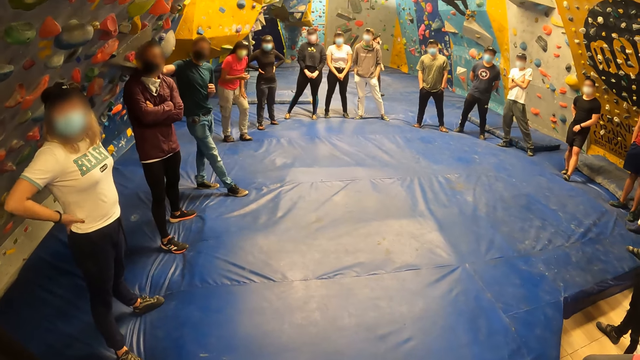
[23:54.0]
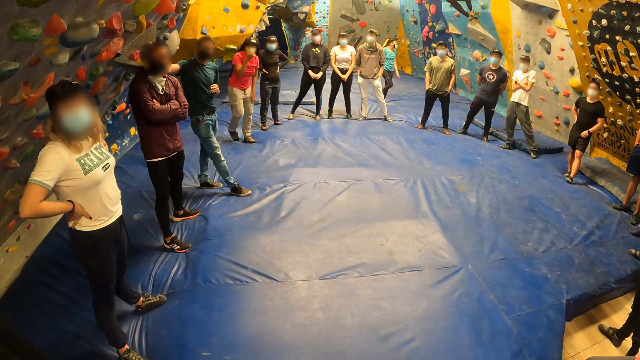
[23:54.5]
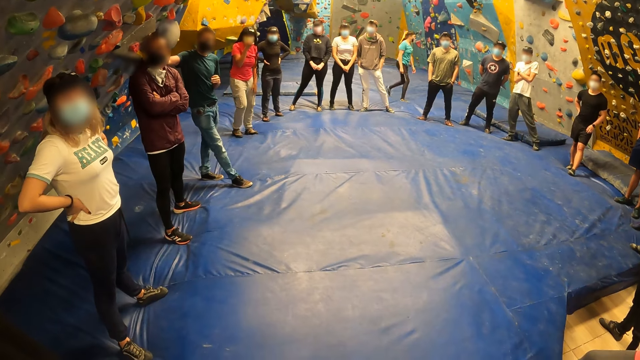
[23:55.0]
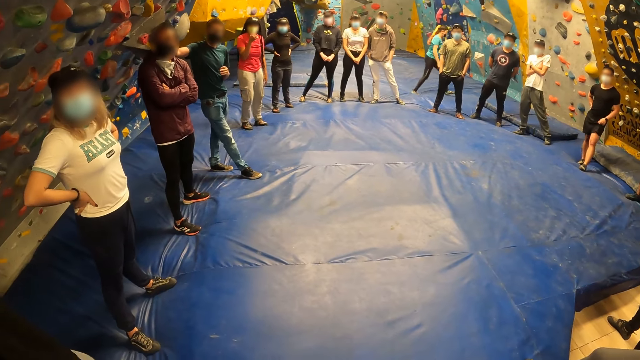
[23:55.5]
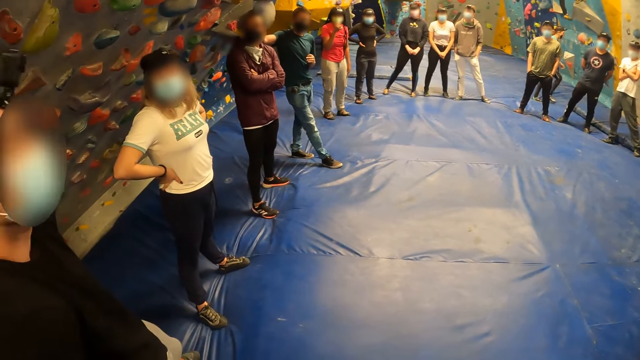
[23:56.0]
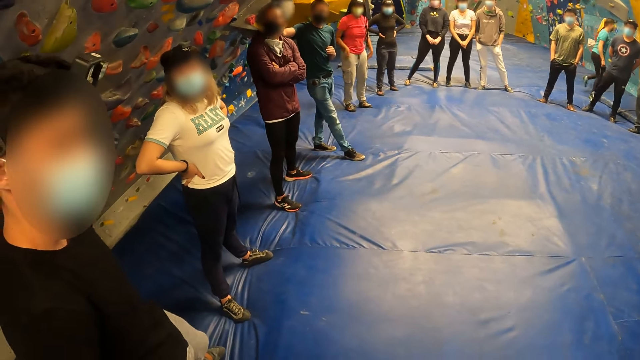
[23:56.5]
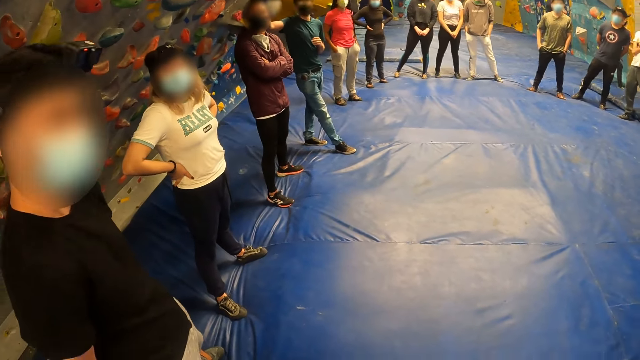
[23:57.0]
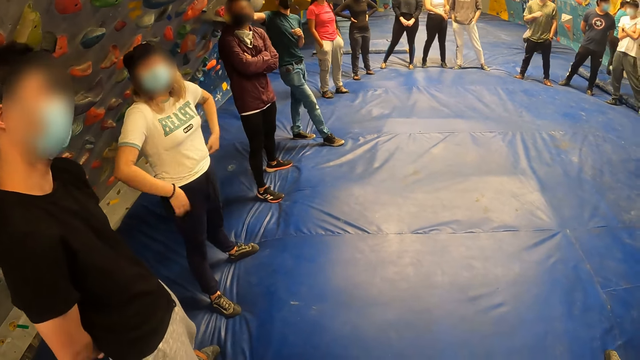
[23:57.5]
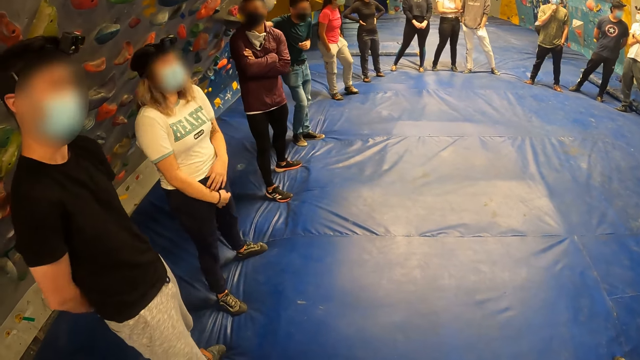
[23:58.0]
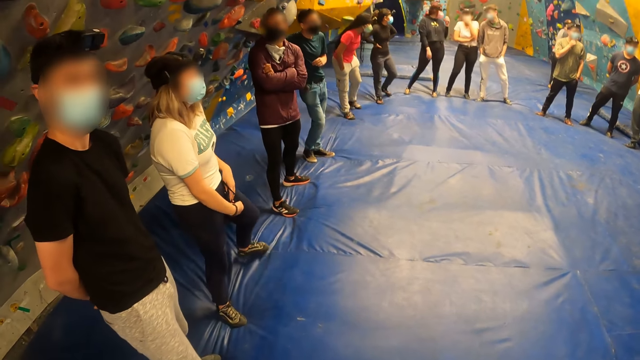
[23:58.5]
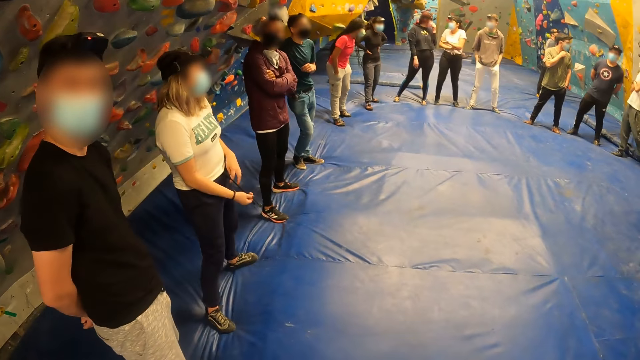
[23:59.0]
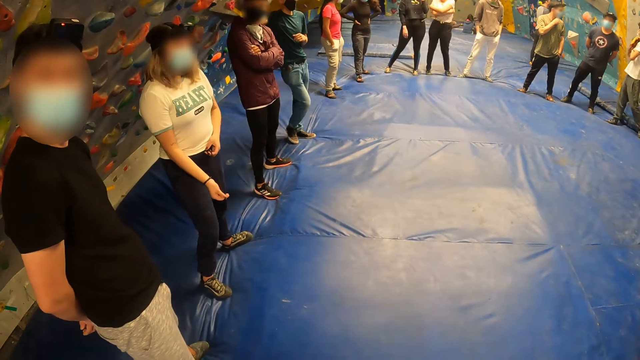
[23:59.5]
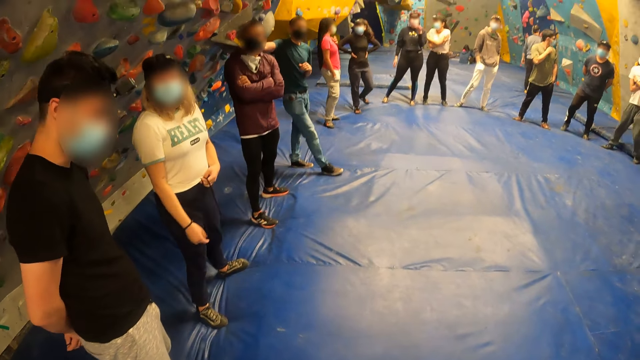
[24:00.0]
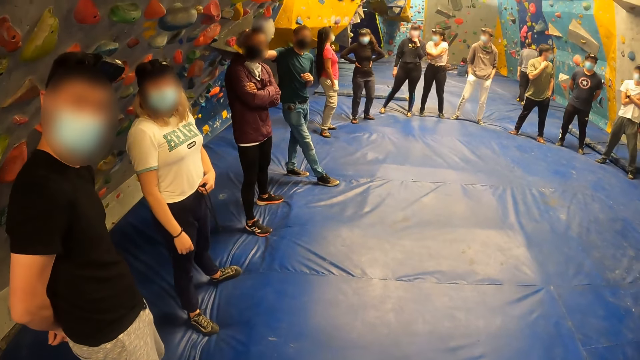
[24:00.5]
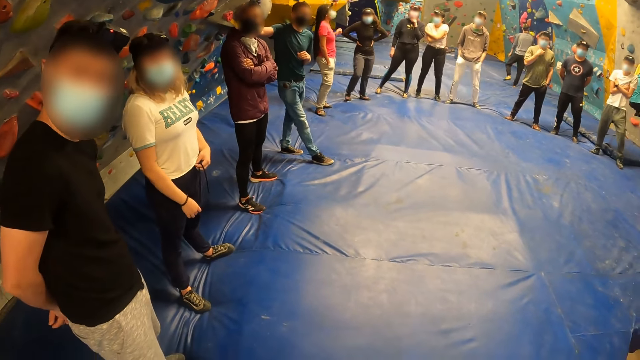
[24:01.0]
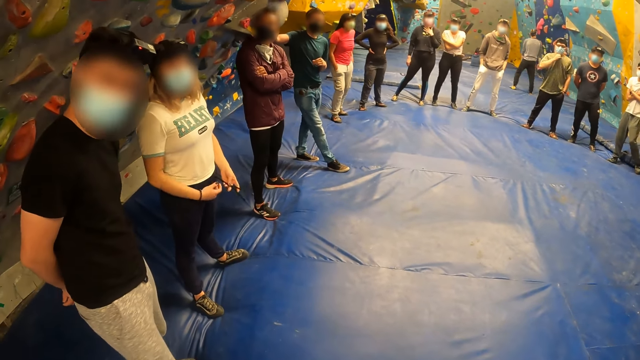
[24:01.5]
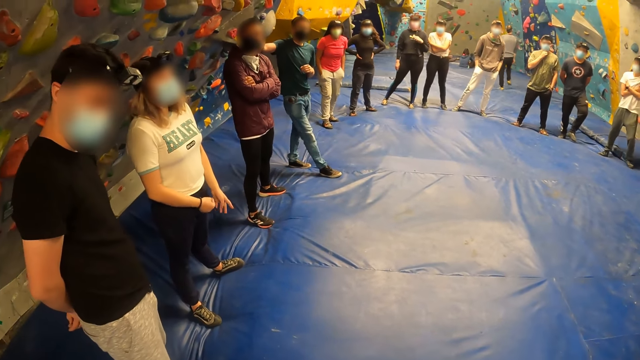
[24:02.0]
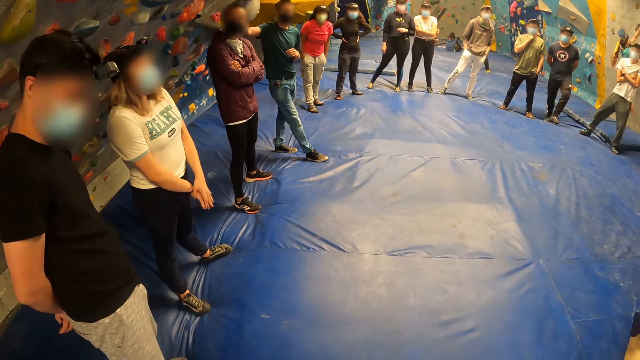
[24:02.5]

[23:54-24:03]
A man jumps down from a wall. The man looks at the camera wearer.

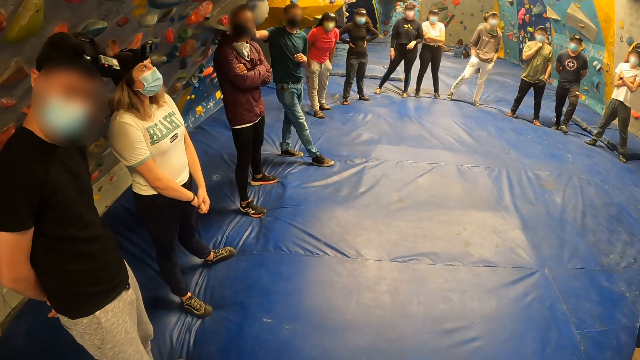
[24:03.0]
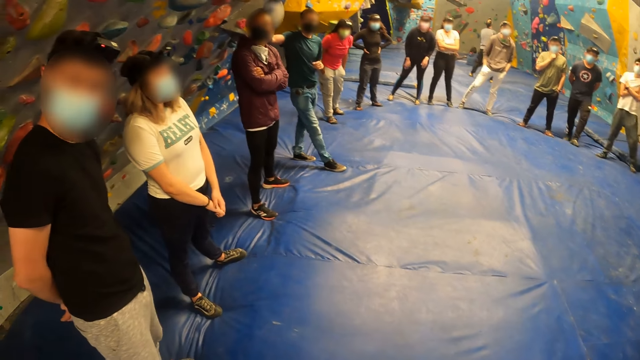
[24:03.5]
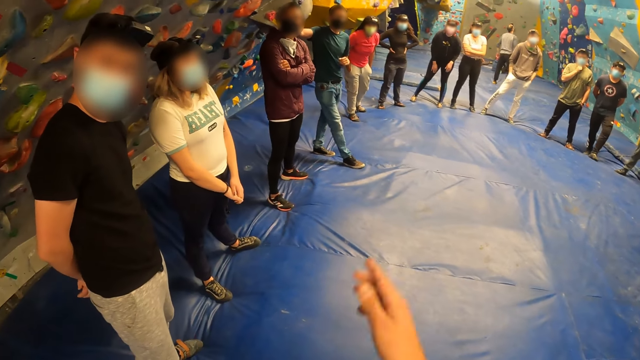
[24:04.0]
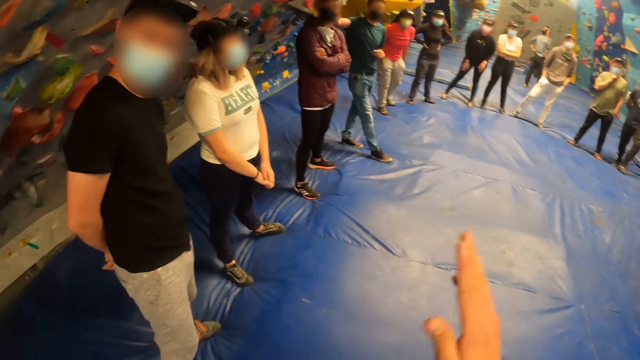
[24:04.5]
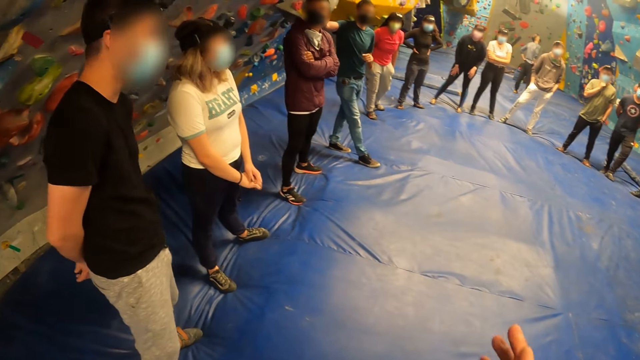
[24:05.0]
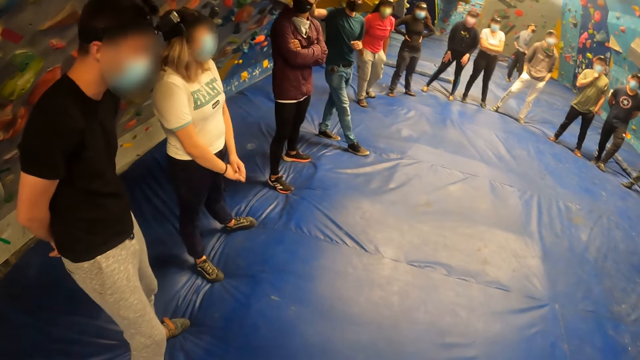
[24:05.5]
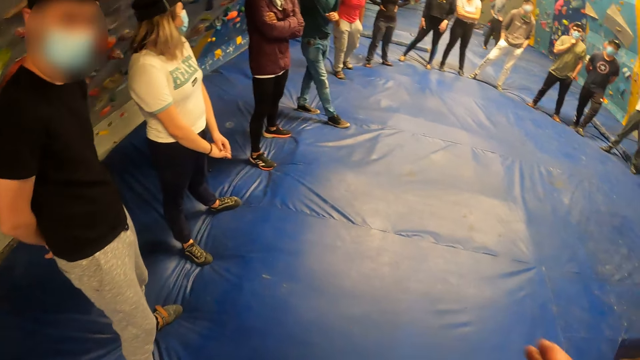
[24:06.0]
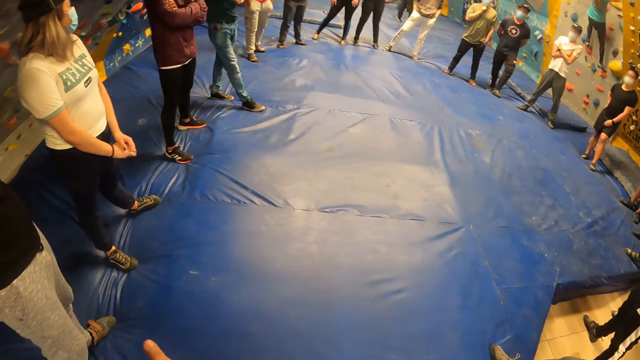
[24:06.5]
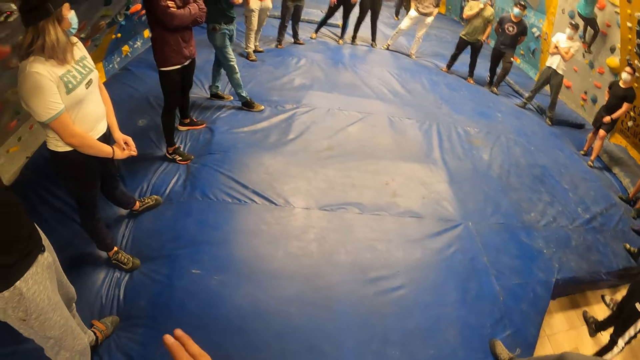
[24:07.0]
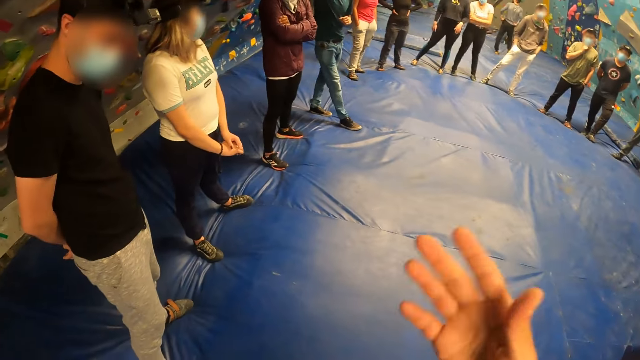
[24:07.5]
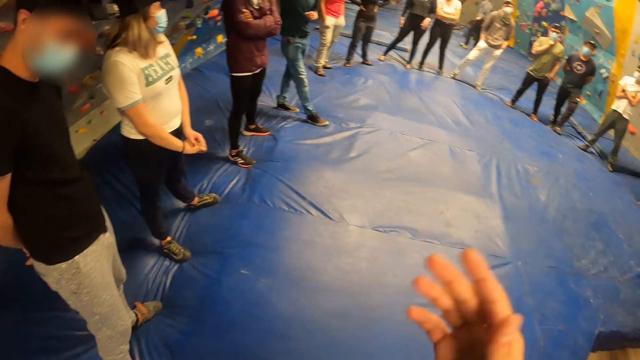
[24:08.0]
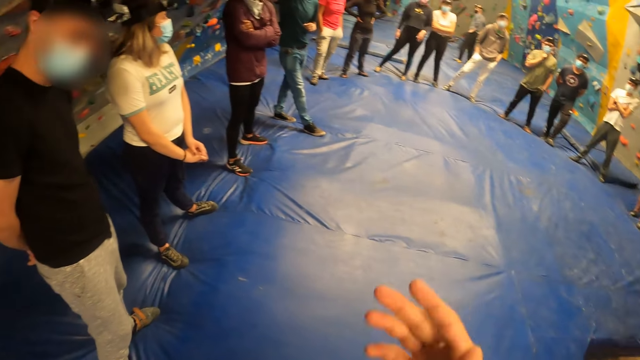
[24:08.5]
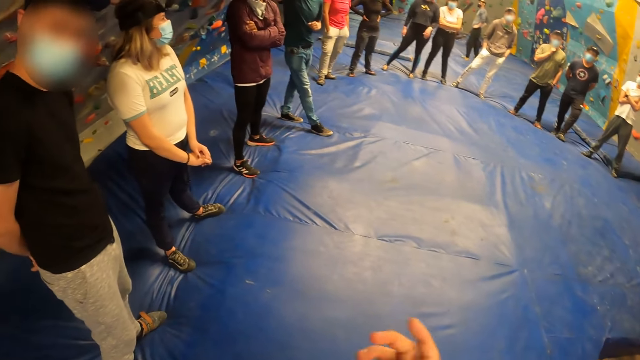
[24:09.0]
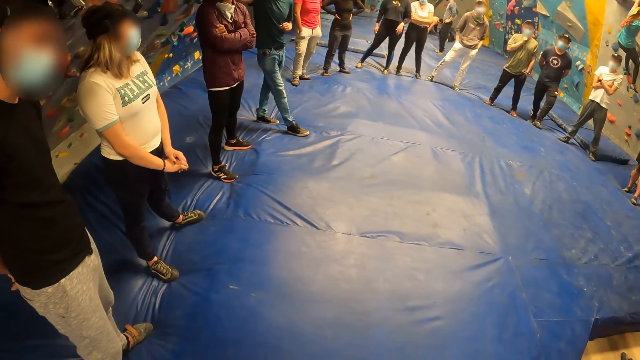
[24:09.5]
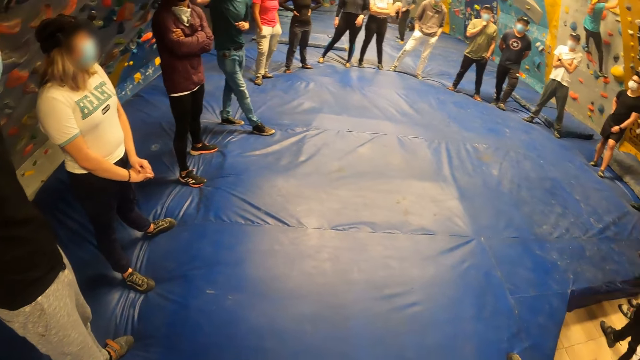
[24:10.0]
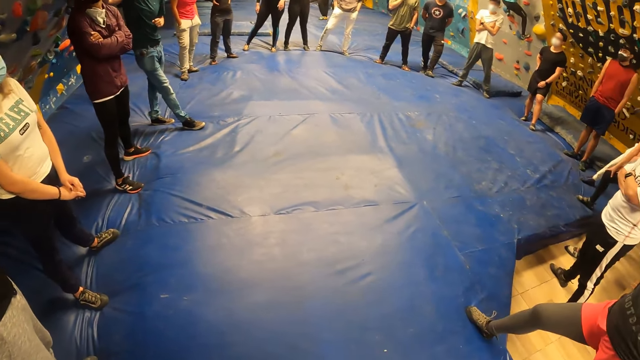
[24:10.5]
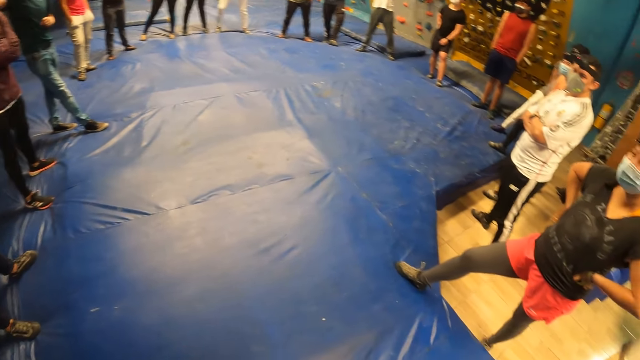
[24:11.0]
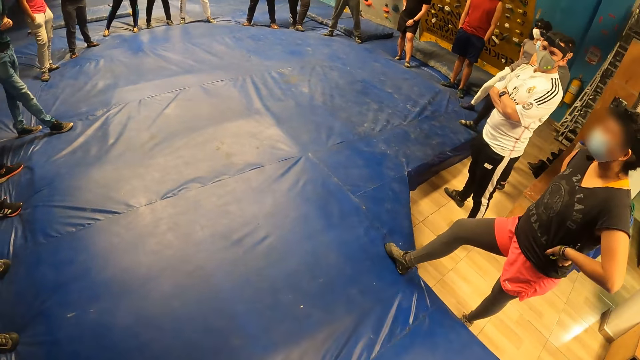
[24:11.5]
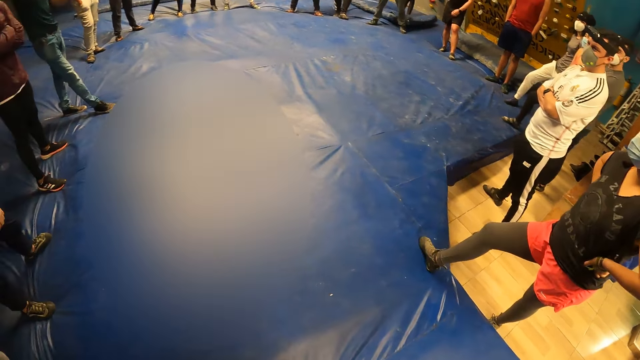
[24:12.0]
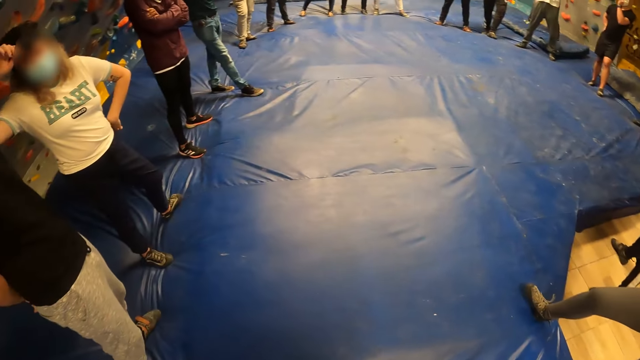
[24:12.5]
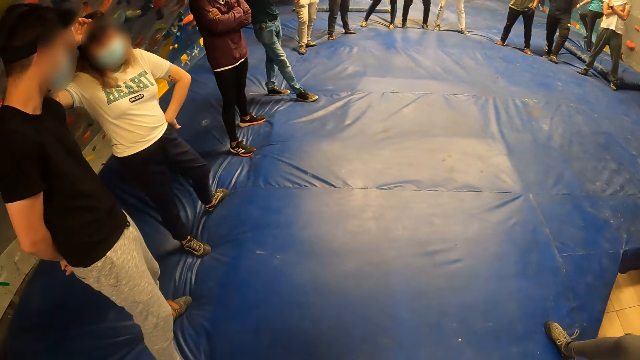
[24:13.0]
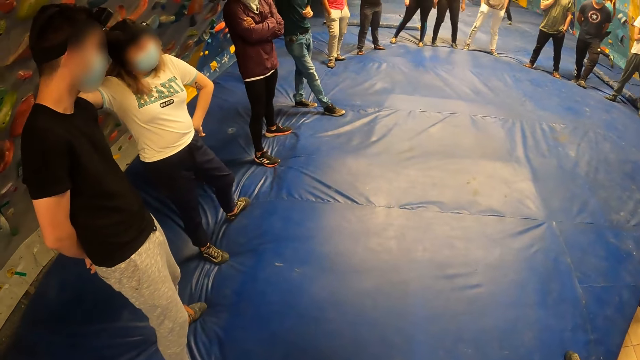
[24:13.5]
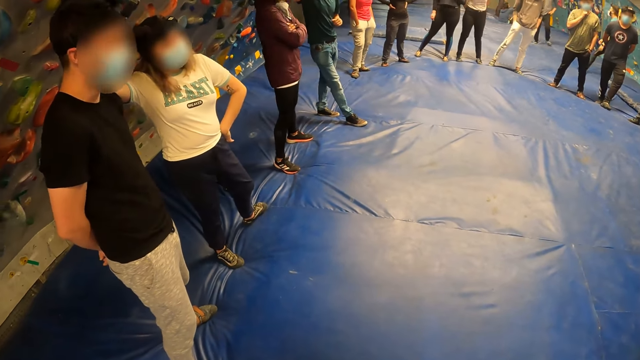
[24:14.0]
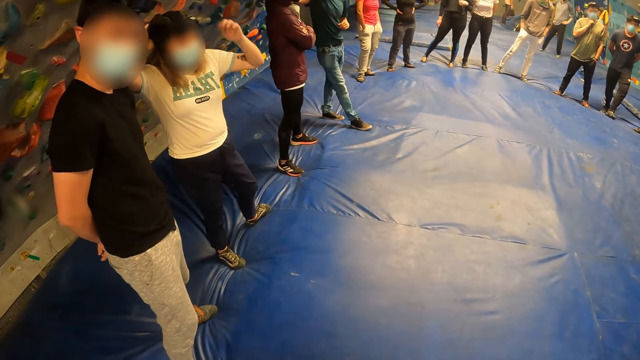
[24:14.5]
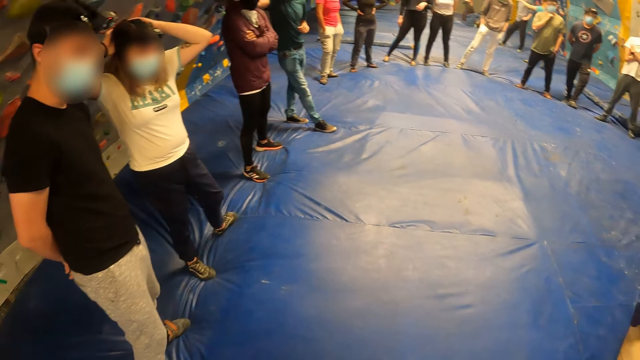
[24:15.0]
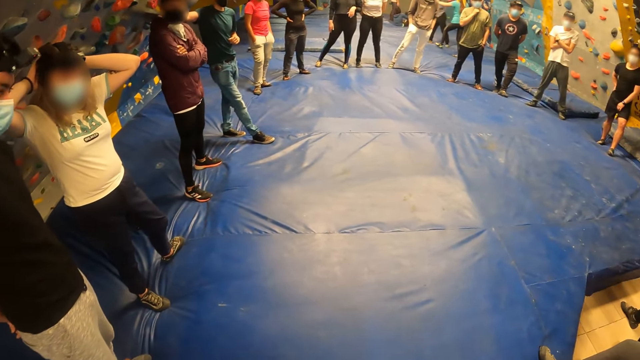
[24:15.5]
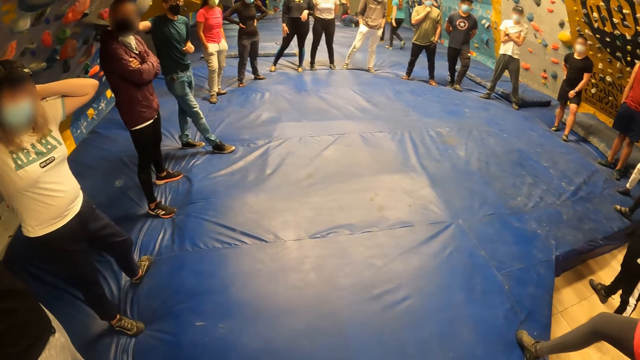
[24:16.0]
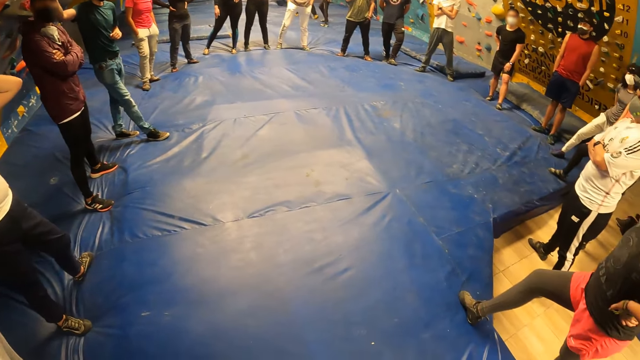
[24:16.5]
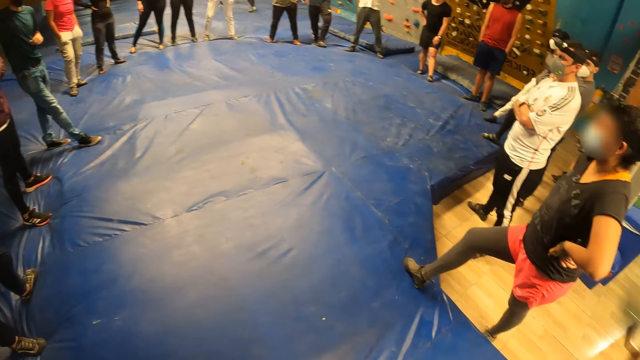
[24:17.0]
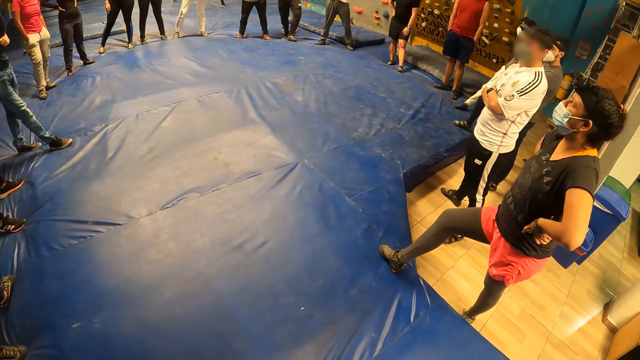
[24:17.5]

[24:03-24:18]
The camera wearer looks at the team. They interact with the team. They look around. They interact with the team. They look around. A woman touches her head with both her hands. A man looks at the camera wearer. The camera wearer looks at the team.
